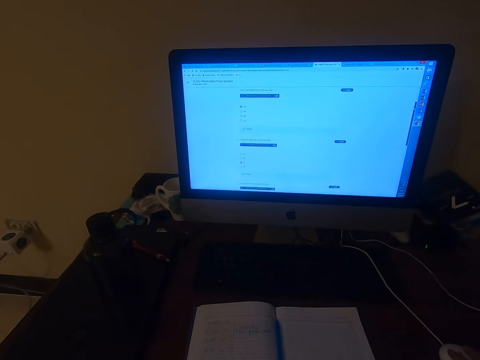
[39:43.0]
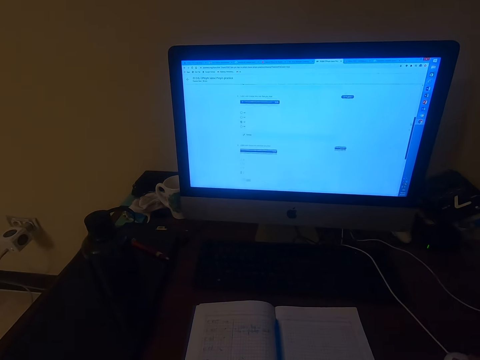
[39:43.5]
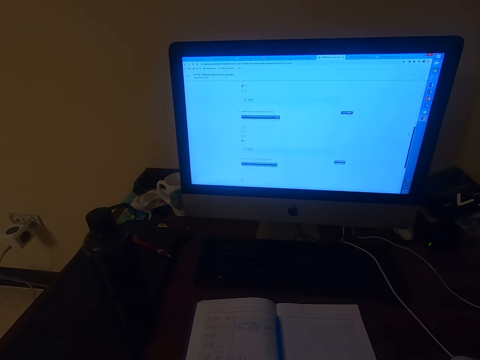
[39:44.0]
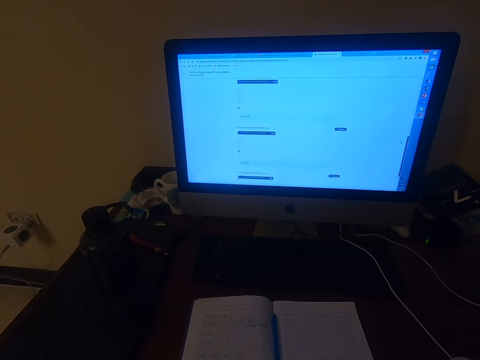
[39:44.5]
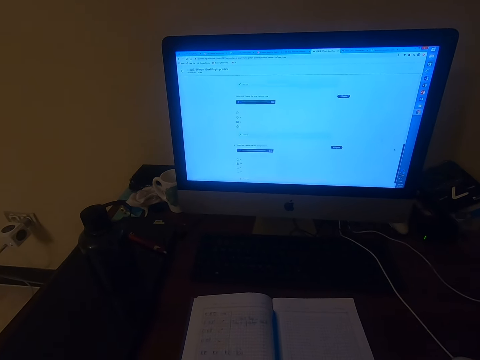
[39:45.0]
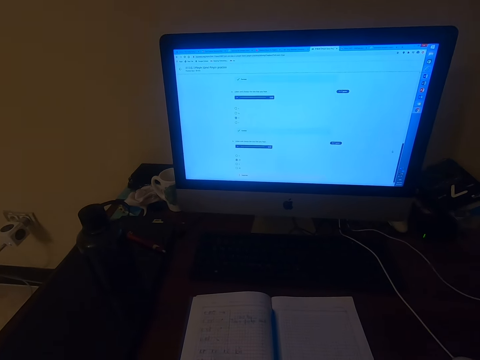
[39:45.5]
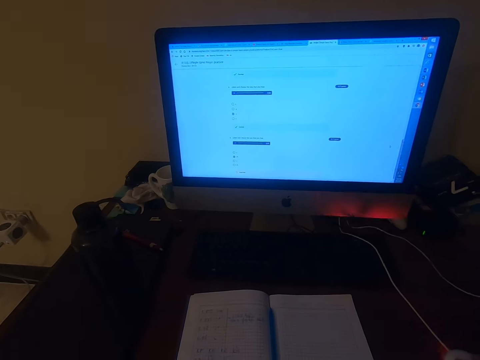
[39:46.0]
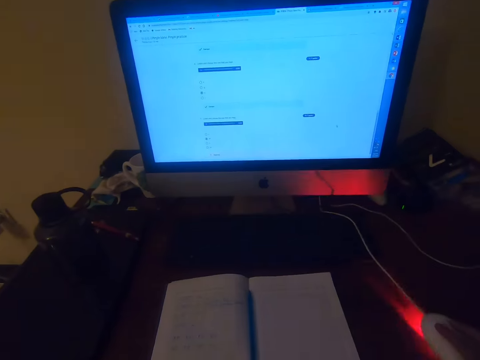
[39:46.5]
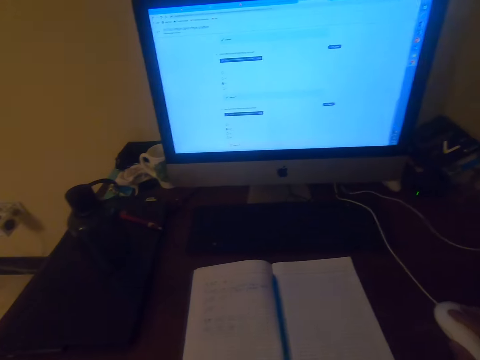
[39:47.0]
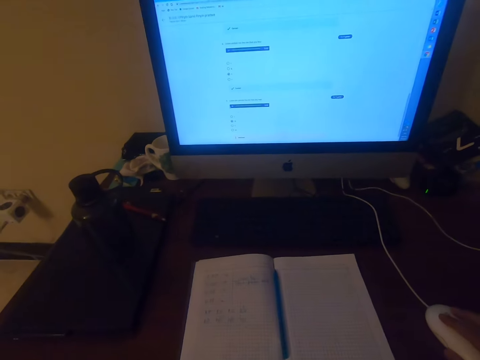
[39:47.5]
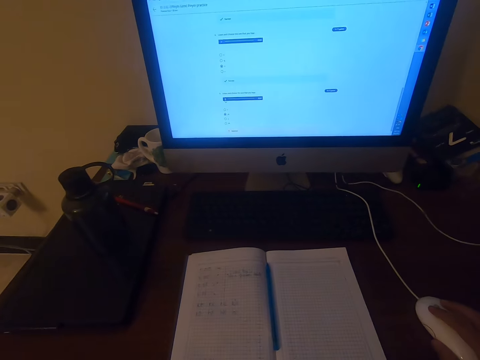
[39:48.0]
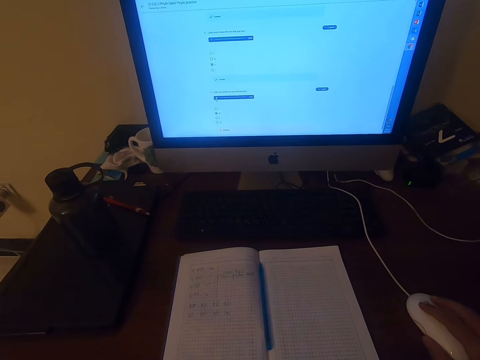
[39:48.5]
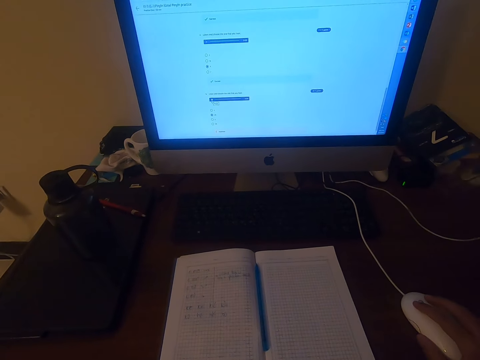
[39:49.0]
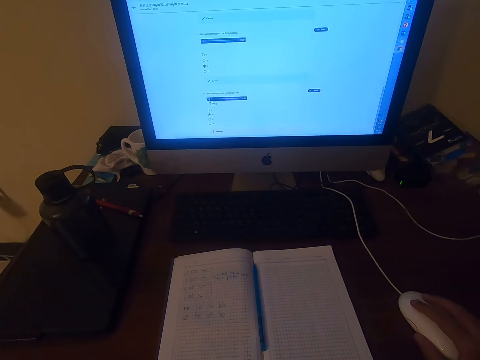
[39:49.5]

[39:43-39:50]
The camera wearer operates the machine with the mouse.

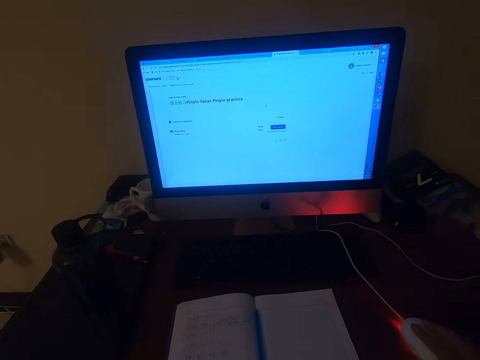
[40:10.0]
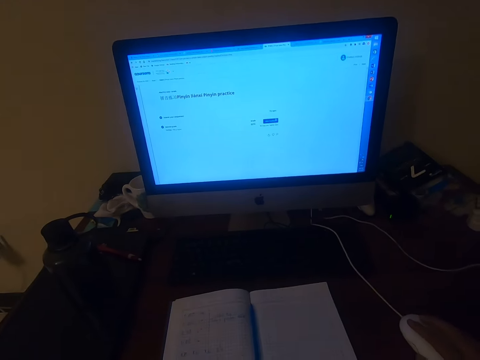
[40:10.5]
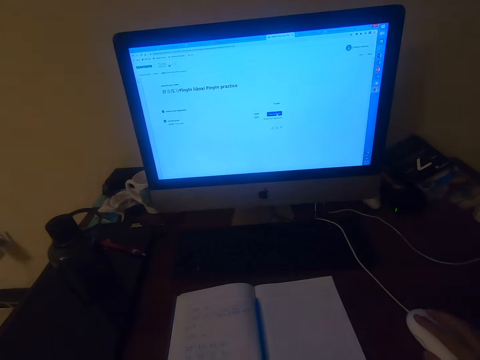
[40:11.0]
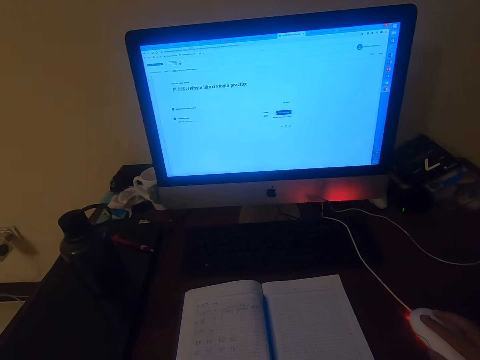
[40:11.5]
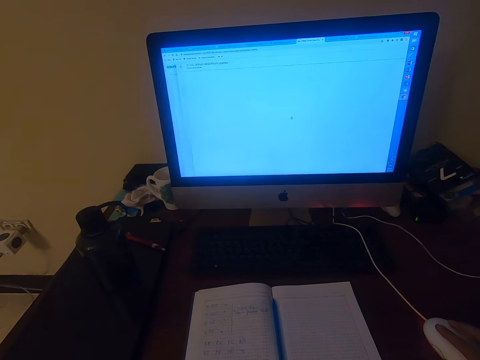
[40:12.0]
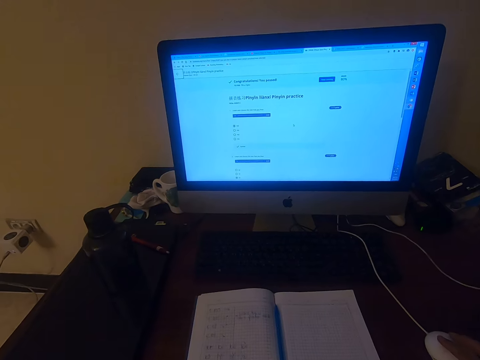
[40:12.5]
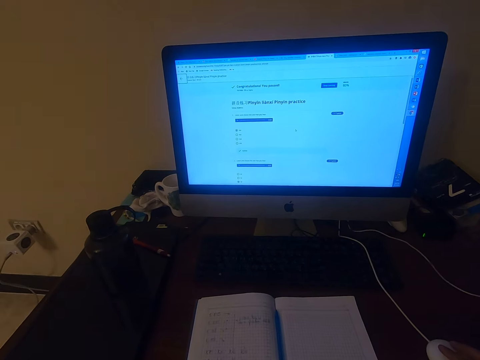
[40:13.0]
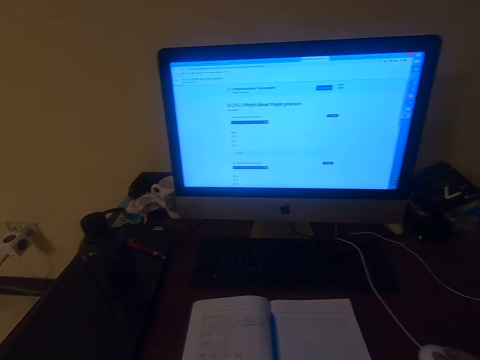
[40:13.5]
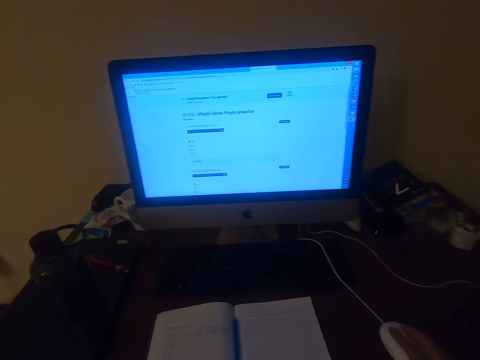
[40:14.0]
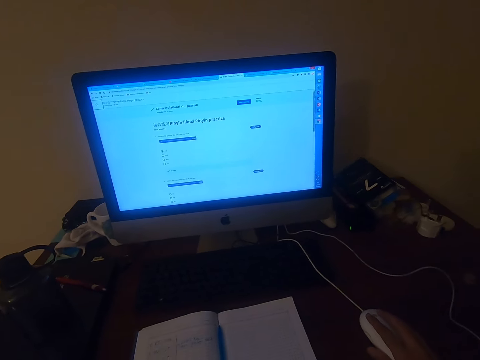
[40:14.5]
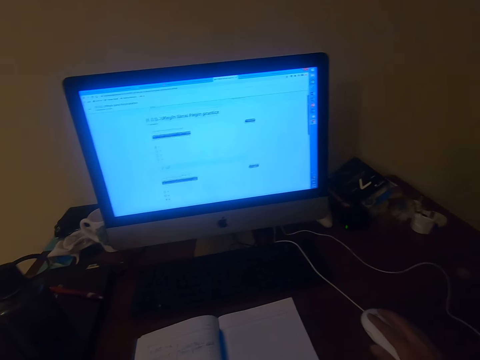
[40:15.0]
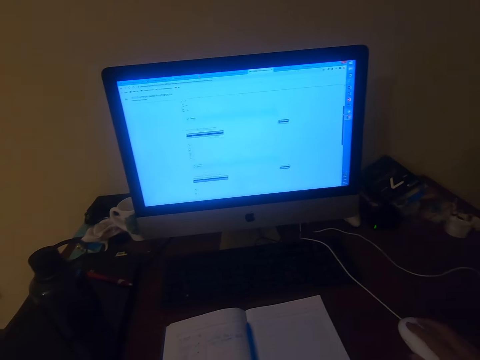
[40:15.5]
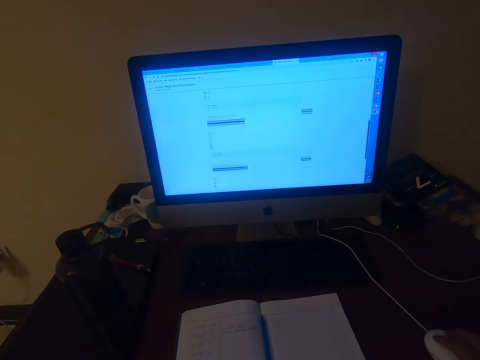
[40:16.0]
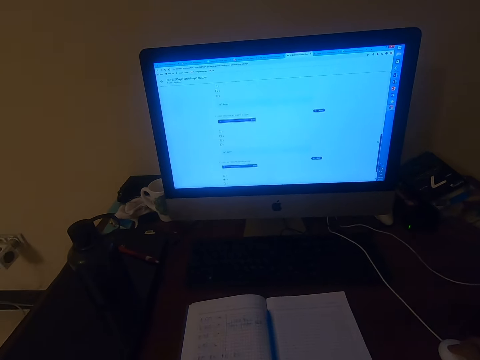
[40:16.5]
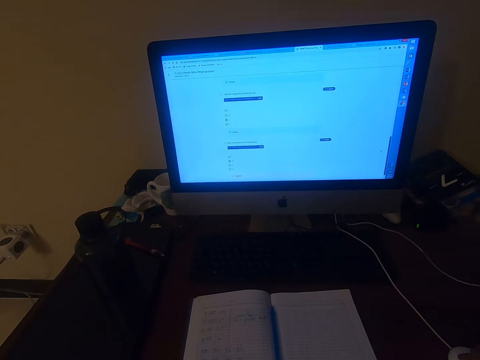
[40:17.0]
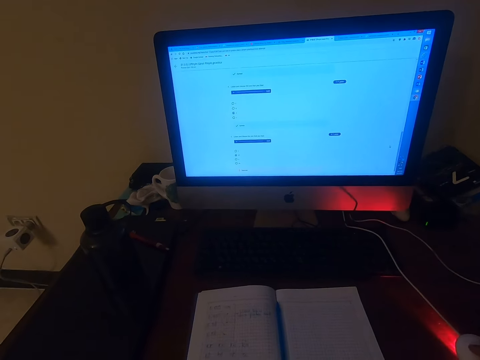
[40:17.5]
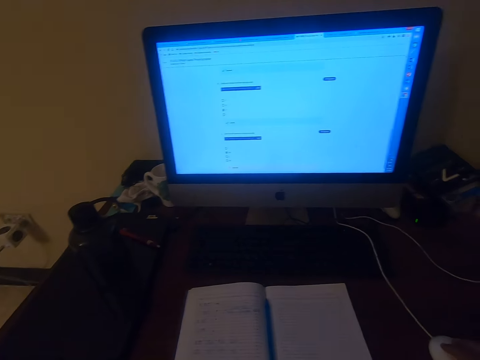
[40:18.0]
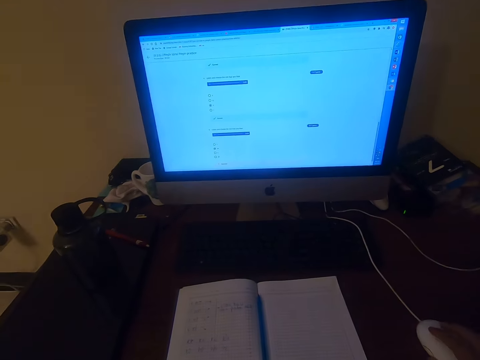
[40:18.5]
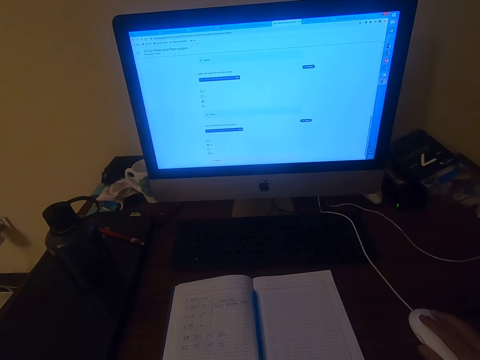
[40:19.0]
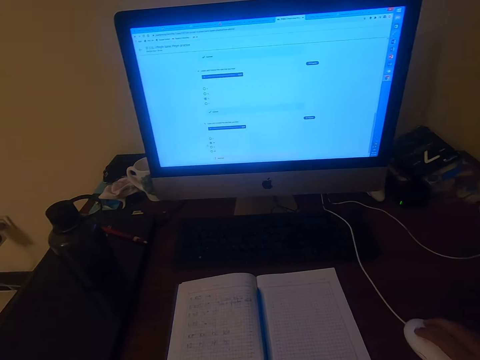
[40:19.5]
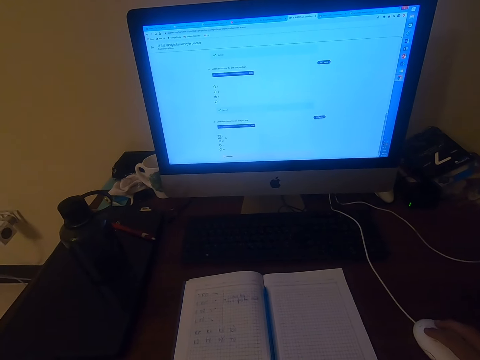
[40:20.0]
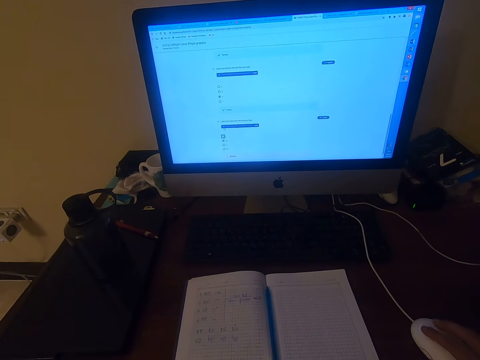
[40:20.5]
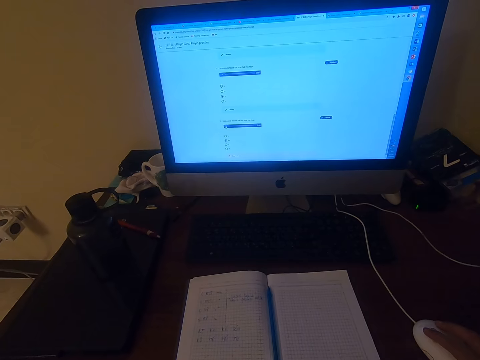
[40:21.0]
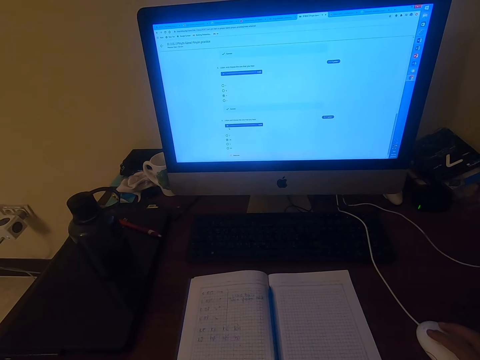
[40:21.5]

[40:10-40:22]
The camera wearer talks. They operate the machine with the mouse.

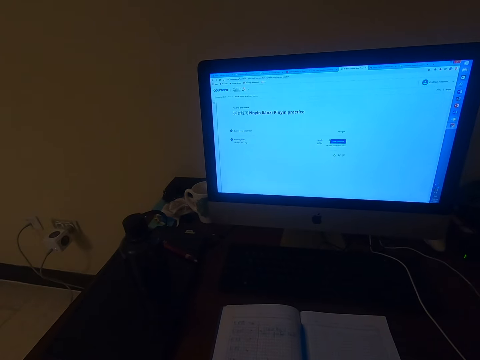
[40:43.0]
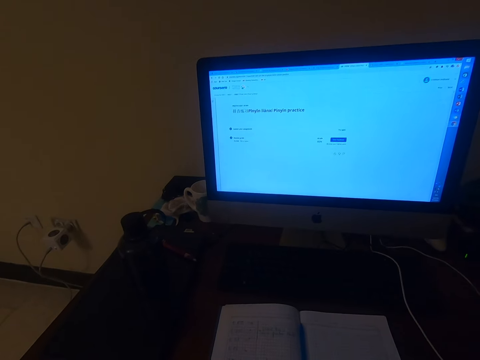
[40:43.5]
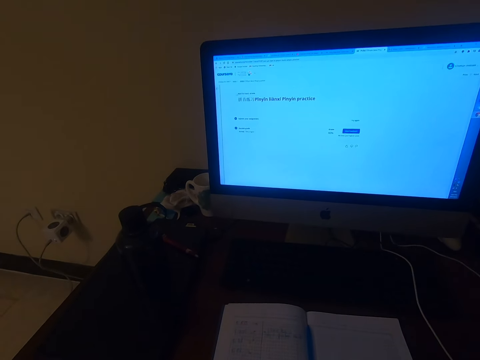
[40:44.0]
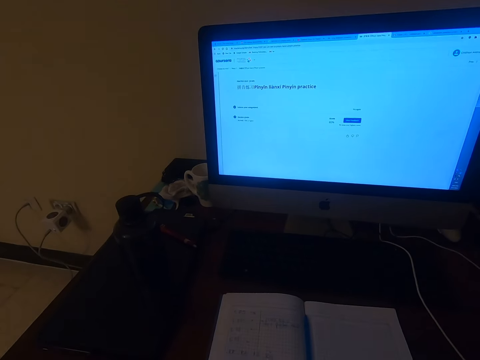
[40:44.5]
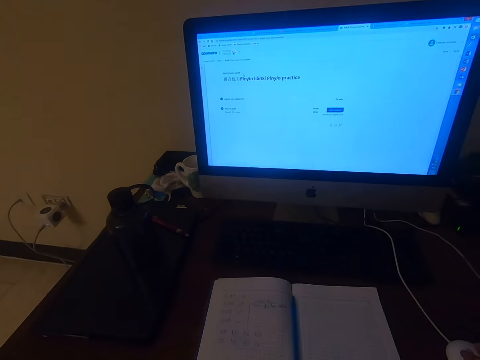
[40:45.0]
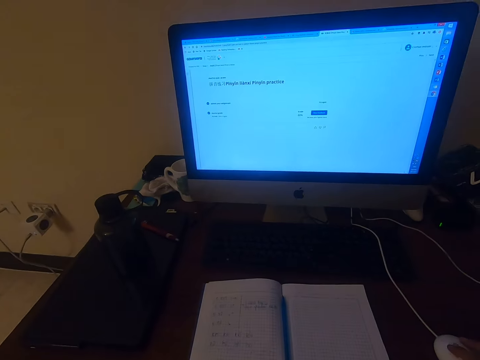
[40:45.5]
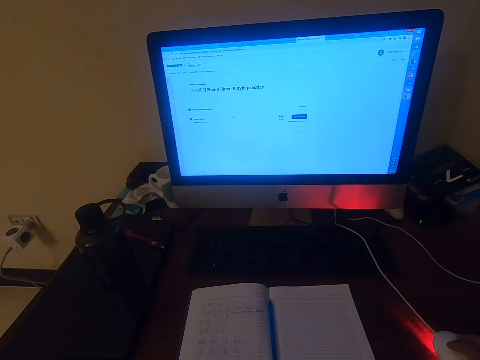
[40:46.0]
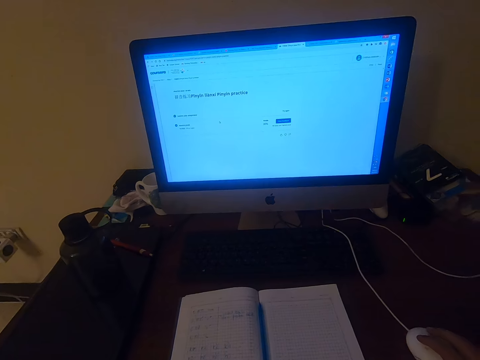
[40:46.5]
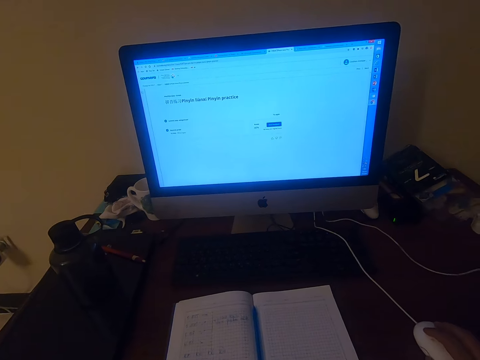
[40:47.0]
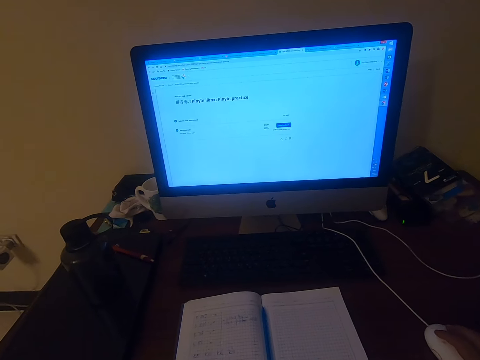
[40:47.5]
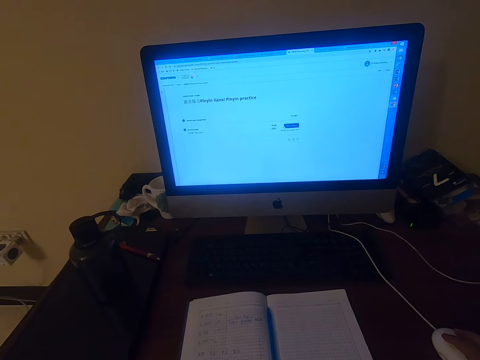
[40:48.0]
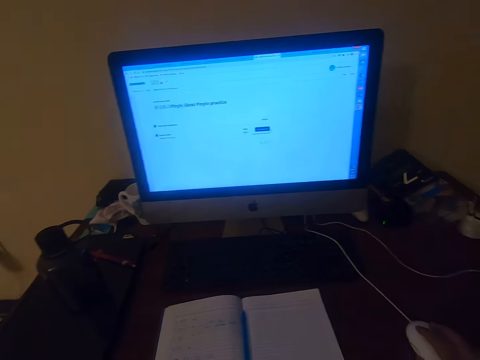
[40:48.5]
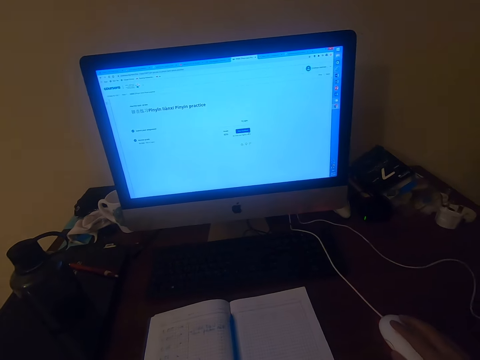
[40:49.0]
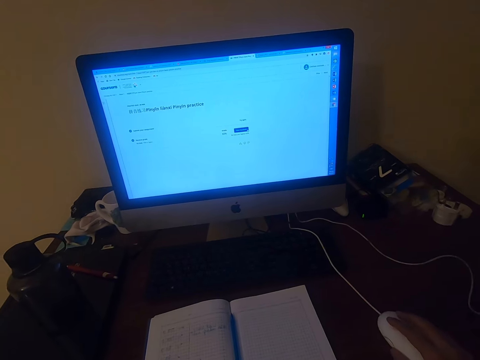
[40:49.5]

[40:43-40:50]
The camera wearer talks.
